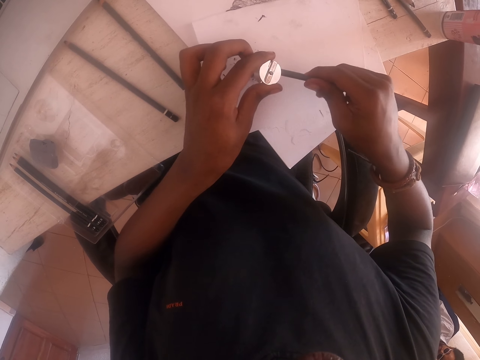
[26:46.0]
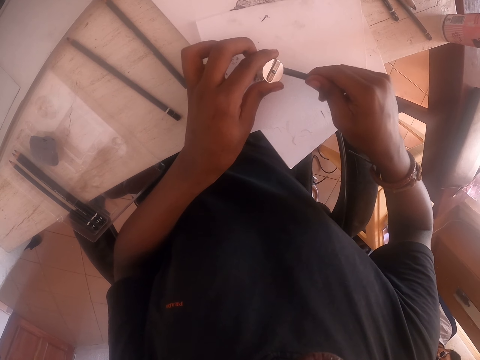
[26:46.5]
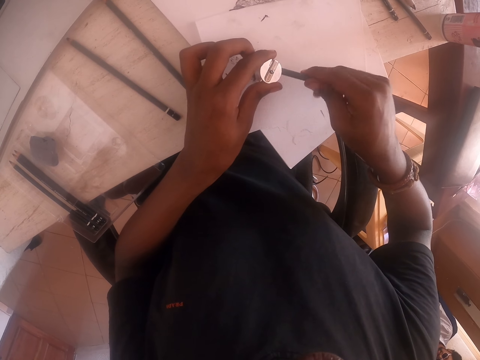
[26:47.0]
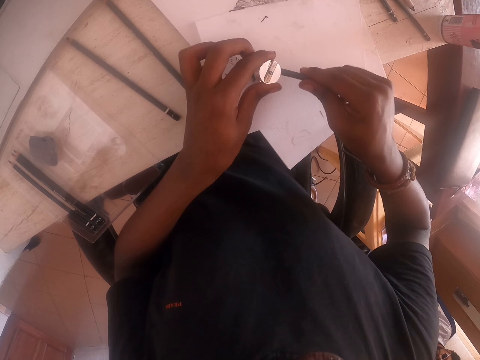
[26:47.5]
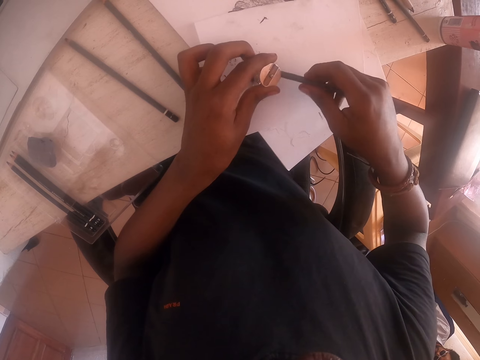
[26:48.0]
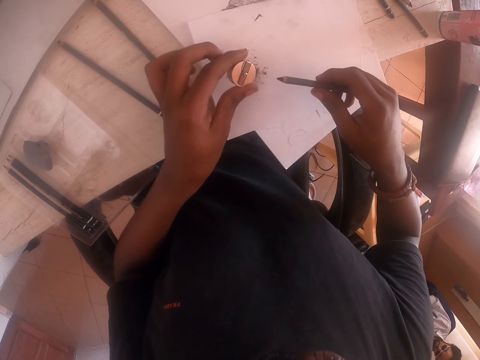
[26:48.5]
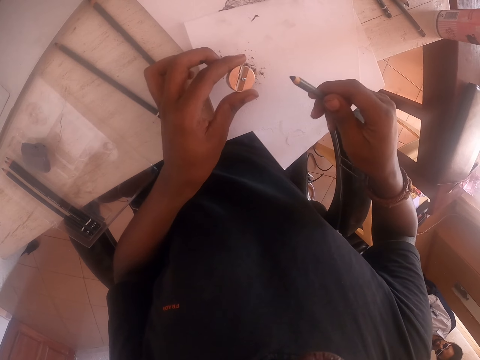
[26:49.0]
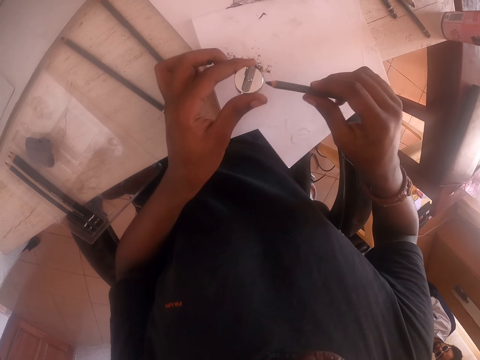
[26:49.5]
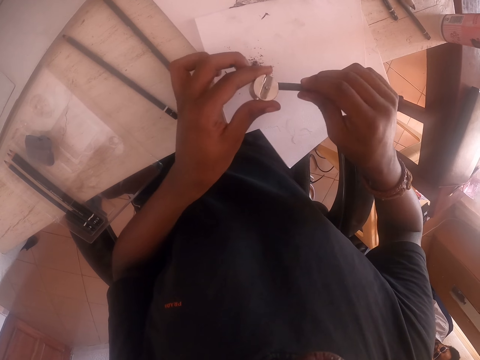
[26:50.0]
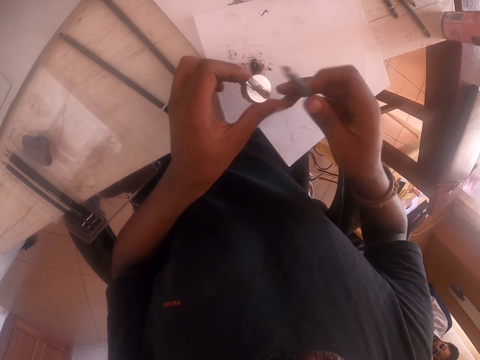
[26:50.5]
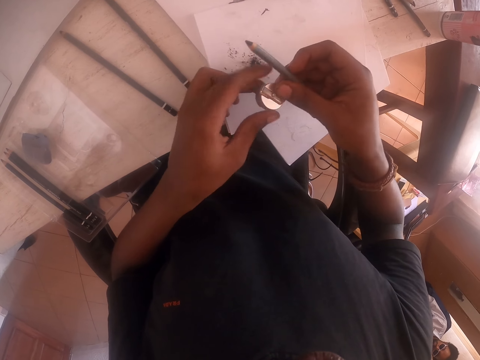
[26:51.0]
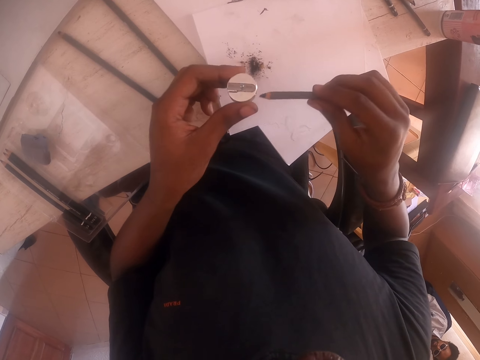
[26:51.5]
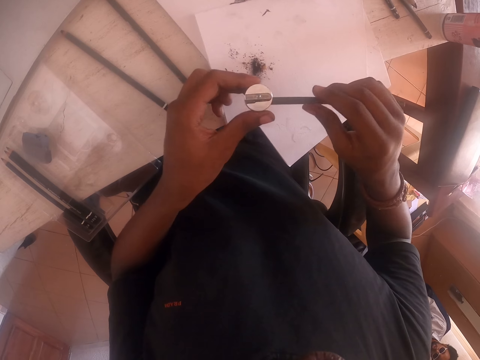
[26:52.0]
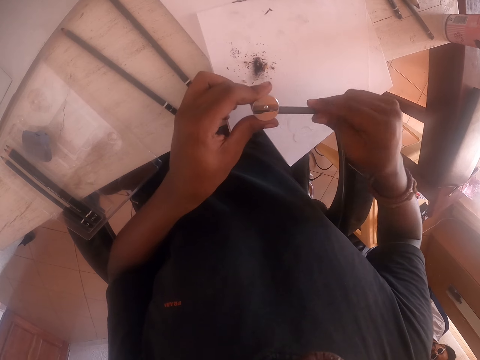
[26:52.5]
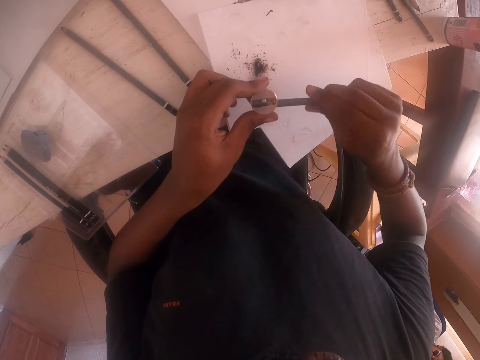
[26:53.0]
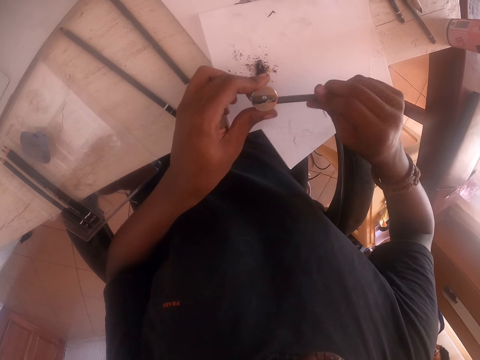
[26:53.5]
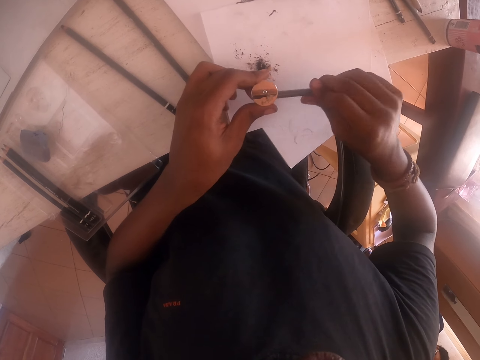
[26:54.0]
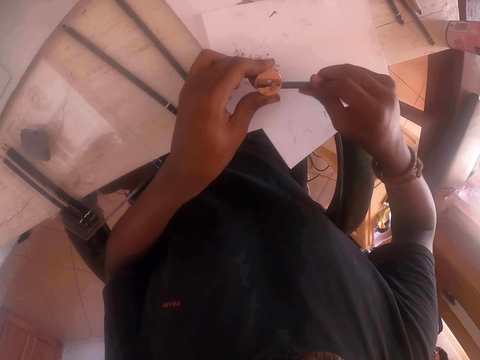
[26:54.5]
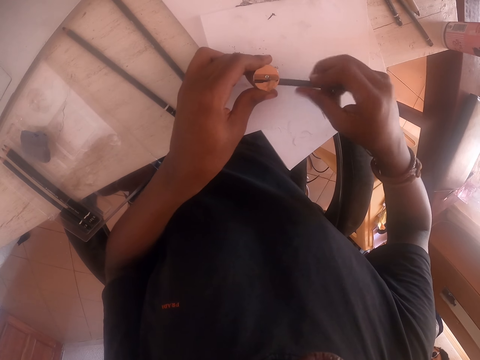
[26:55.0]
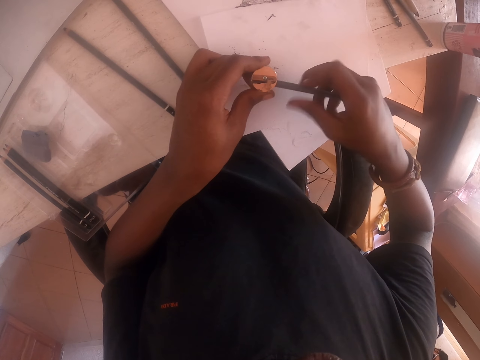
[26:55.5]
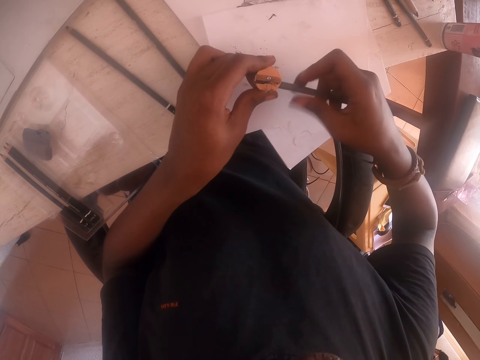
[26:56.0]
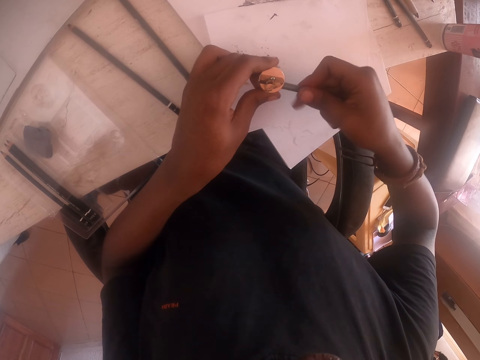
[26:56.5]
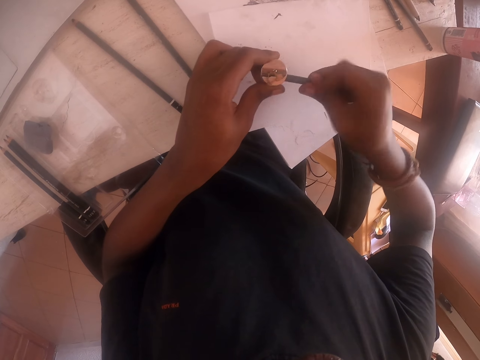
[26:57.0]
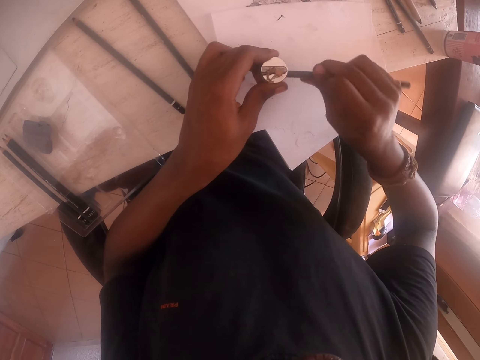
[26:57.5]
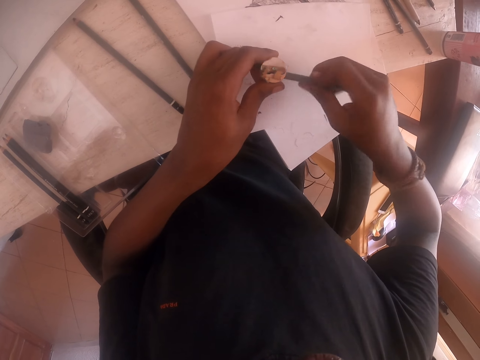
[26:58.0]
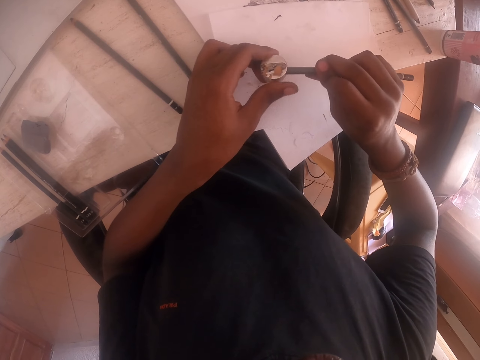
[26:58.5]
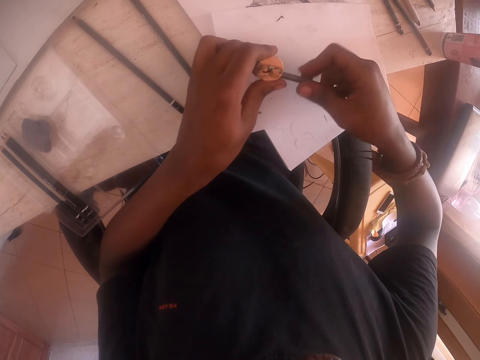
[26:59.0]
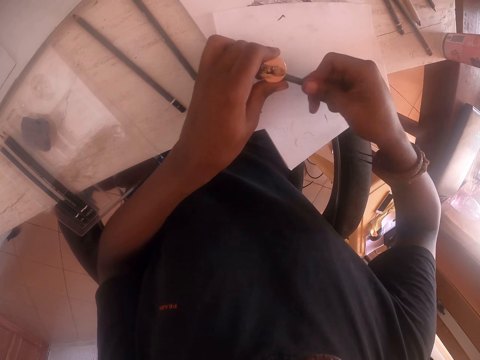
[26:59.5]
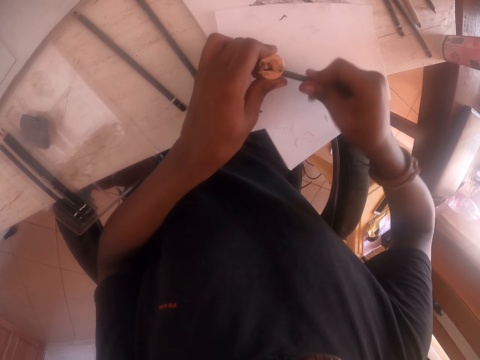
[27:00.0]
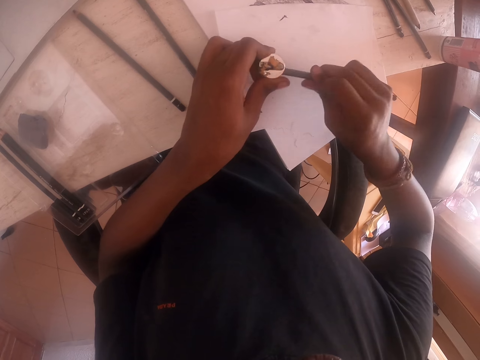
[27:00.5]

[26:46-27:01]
The camera wearer pulls back the pencil. They look at the pencil. They sharpen the pencil. They pull back the pencil. They touch the sharpener. They move the pencil. They sharpen the pencil.

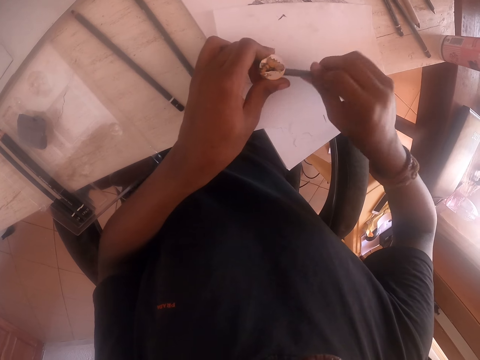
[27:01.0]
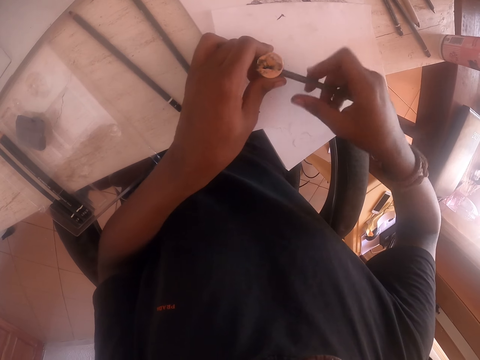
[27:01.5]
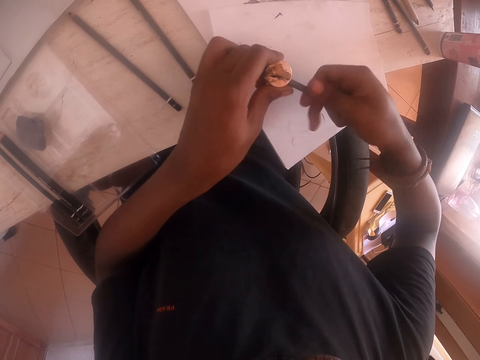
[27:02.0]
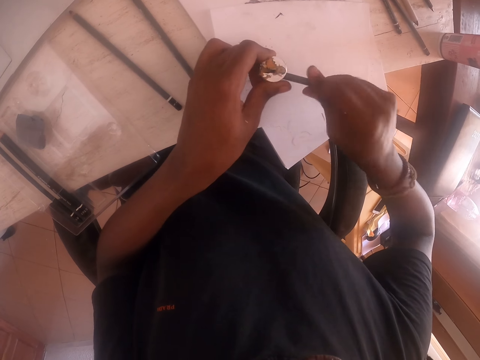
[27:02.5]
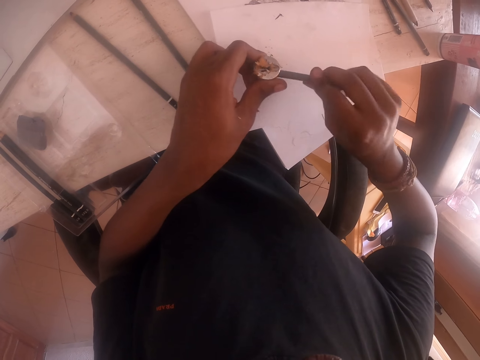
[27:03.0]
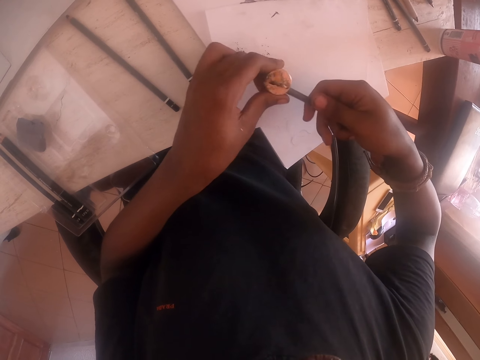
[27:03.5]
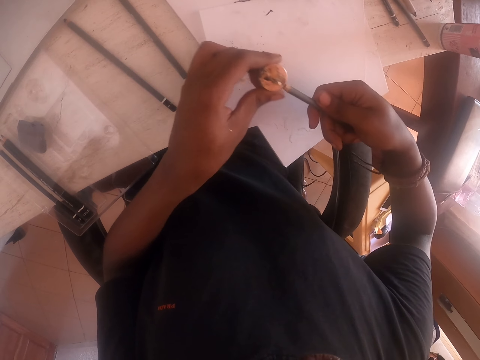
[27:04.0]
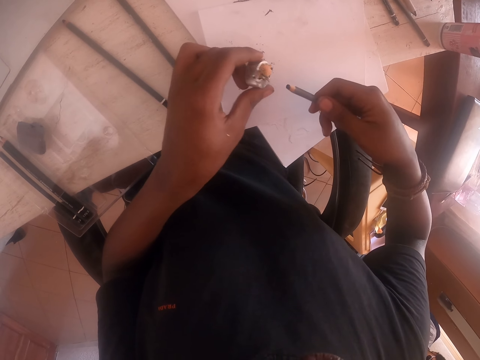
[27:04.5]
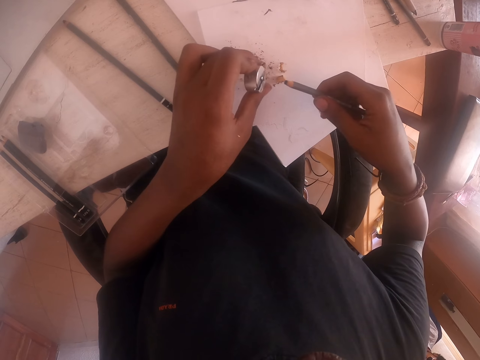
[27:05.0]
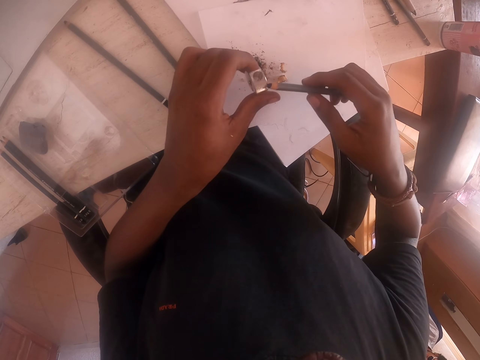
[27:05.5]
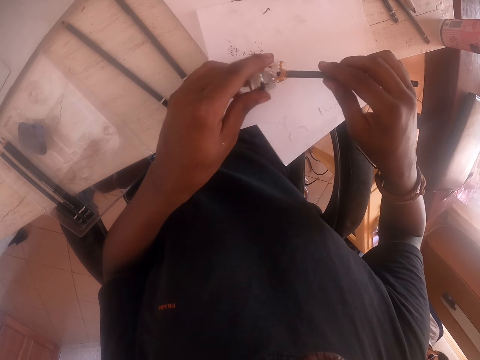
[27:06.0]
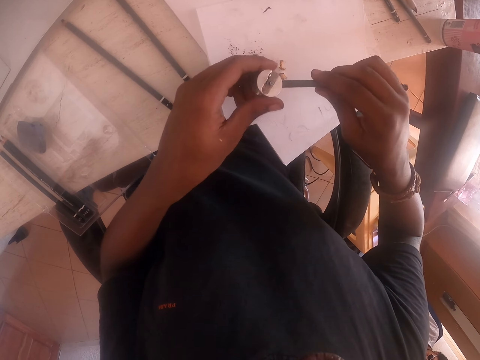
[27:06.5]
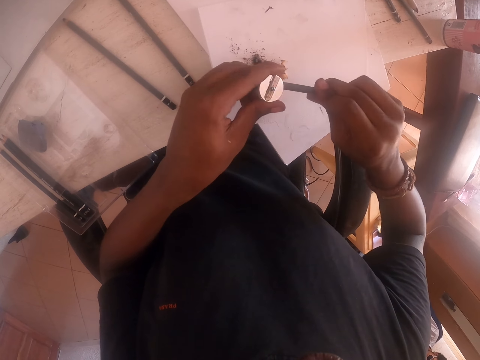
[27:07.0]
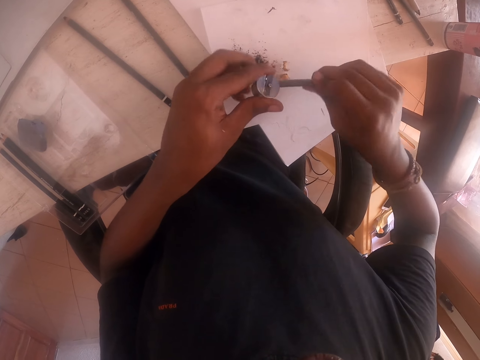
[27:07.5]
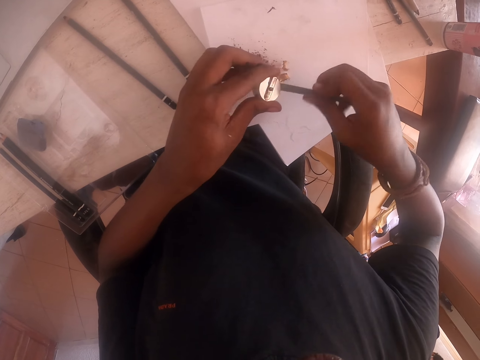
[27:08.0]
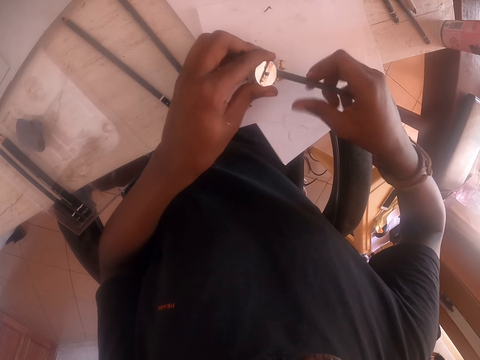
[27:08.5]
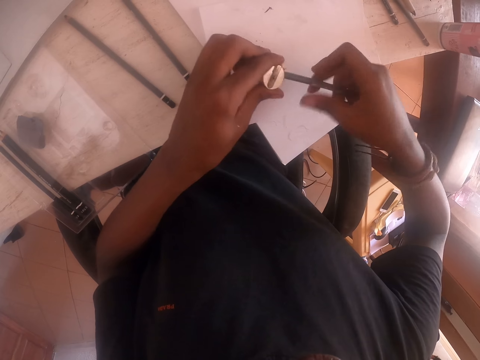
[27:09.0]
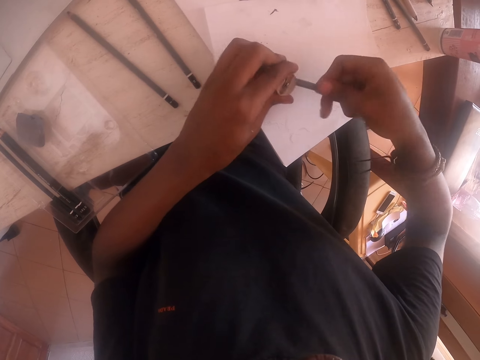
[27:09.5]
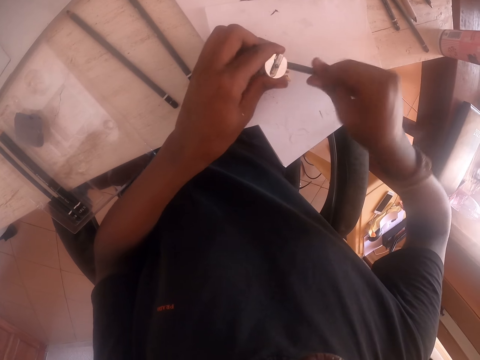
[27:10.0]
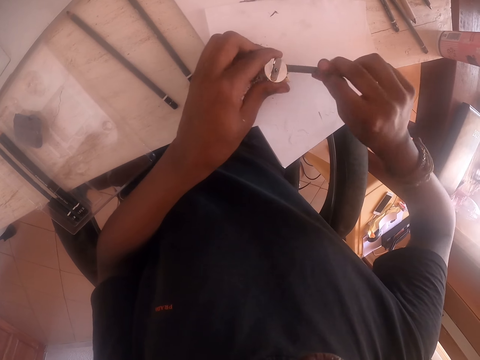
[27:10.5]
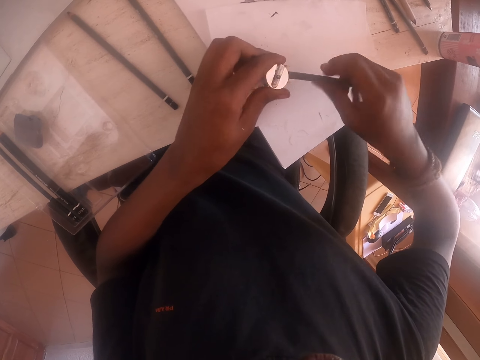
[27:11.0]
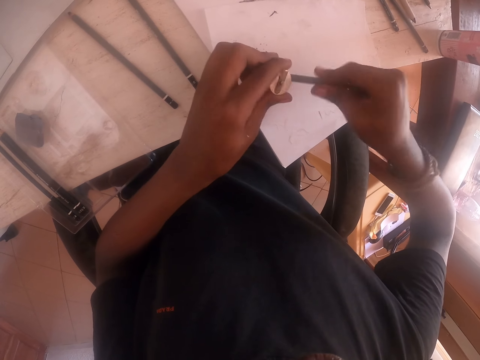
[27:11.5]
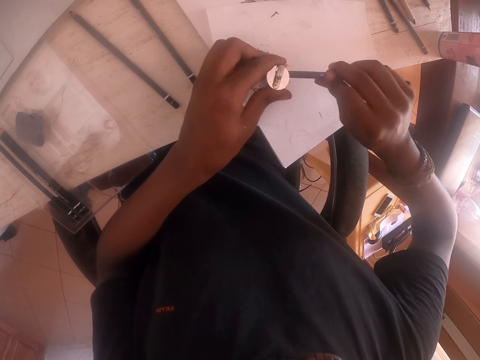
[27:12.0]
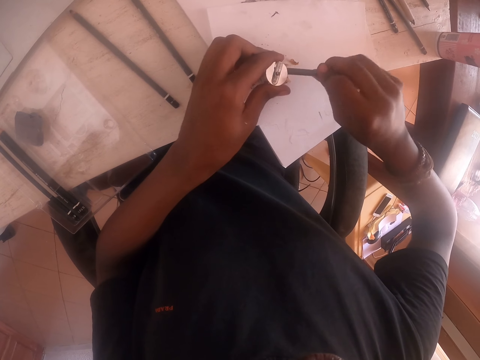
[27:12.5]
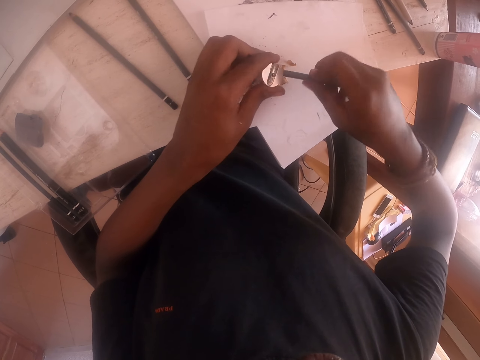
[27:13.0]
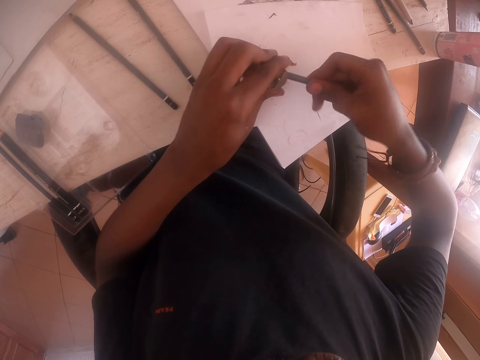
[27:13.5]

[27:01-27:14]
The camera wearer pulls back the pencil. They pour the dirt from the sharpener on the paper. They move the sharpener. They sharpen the pencil.
